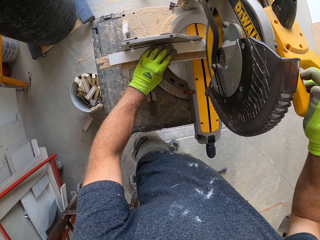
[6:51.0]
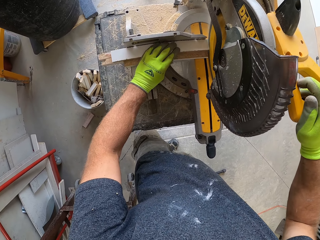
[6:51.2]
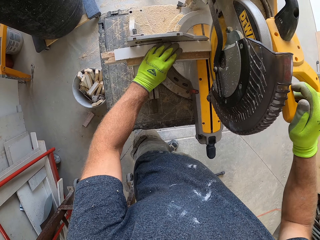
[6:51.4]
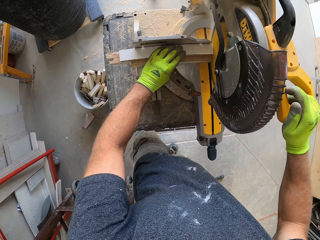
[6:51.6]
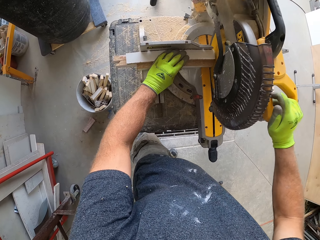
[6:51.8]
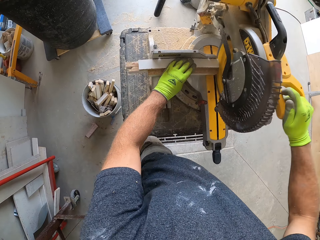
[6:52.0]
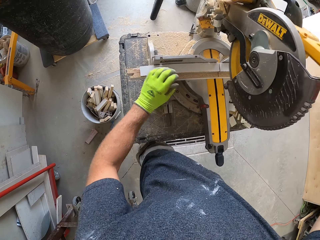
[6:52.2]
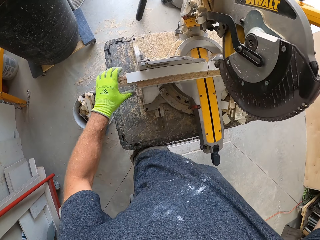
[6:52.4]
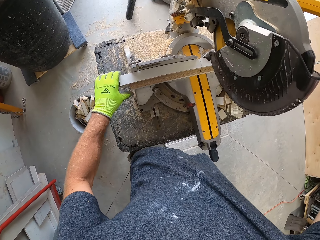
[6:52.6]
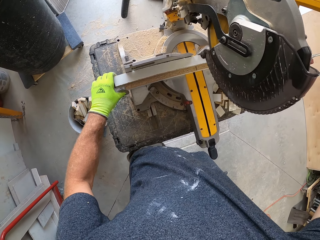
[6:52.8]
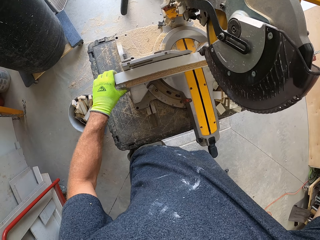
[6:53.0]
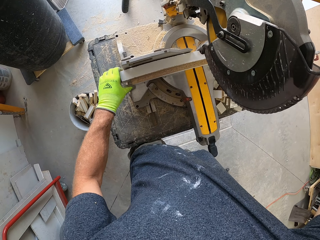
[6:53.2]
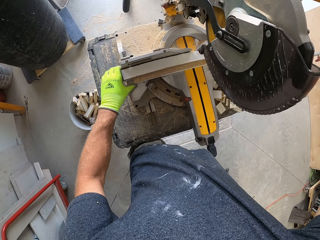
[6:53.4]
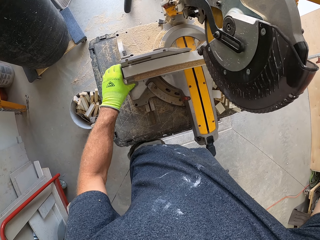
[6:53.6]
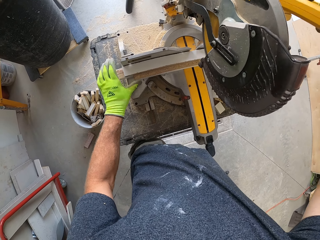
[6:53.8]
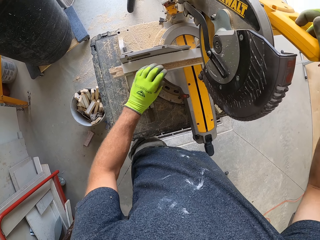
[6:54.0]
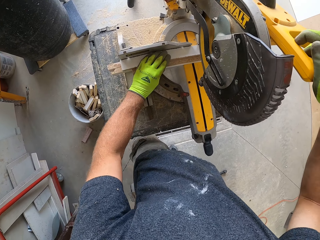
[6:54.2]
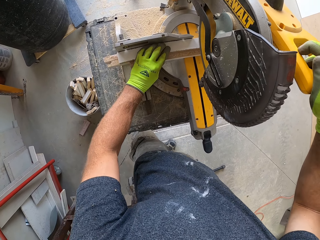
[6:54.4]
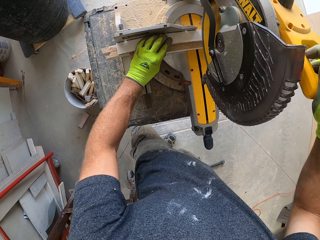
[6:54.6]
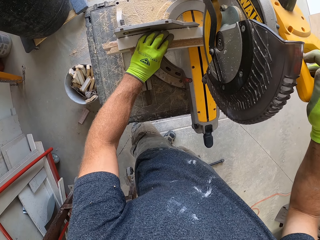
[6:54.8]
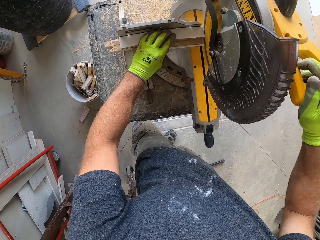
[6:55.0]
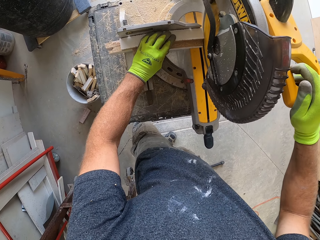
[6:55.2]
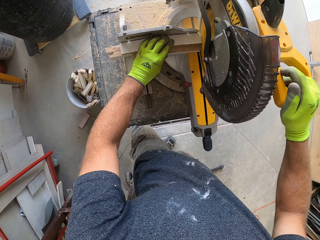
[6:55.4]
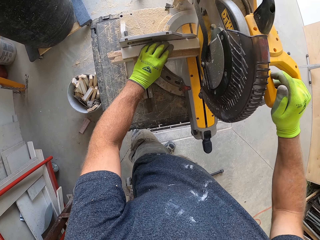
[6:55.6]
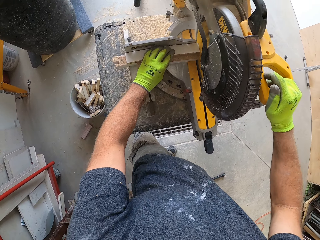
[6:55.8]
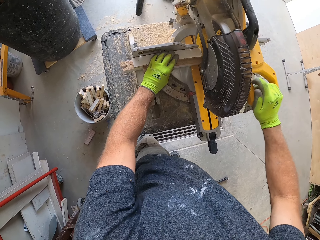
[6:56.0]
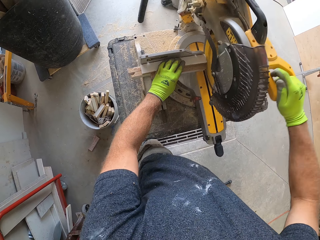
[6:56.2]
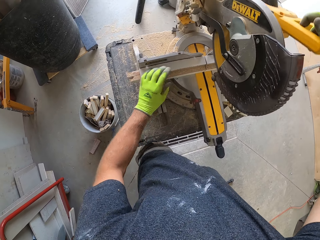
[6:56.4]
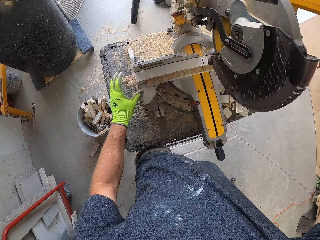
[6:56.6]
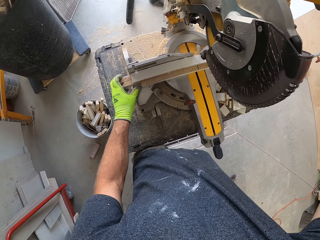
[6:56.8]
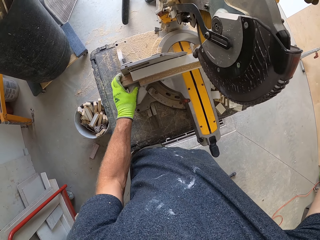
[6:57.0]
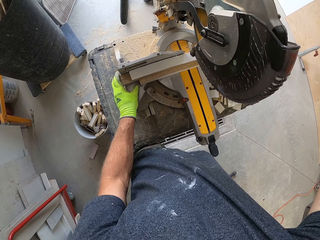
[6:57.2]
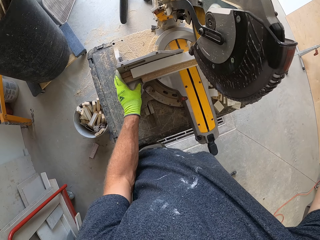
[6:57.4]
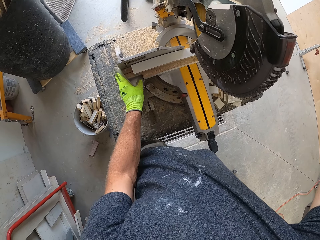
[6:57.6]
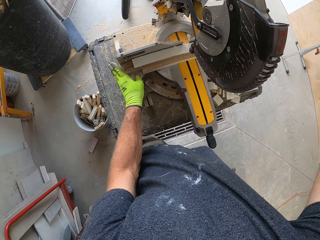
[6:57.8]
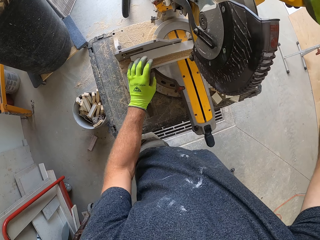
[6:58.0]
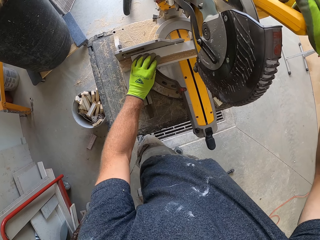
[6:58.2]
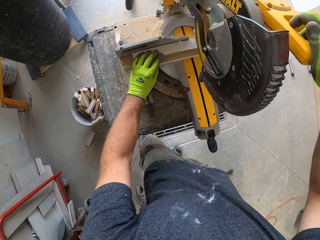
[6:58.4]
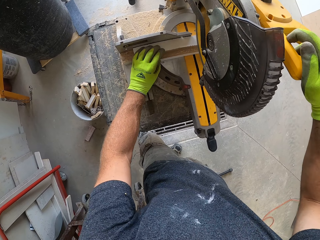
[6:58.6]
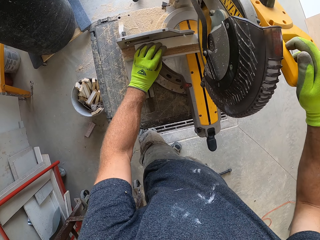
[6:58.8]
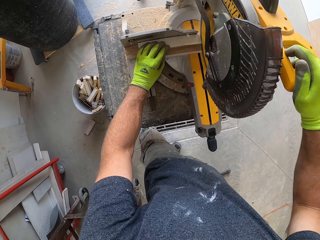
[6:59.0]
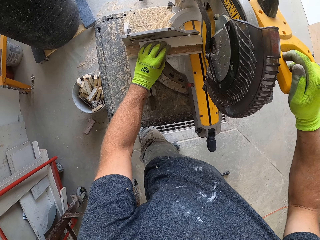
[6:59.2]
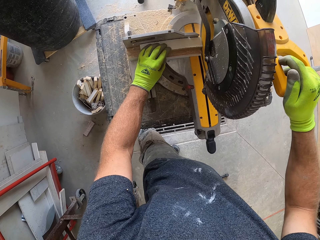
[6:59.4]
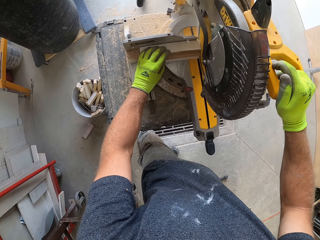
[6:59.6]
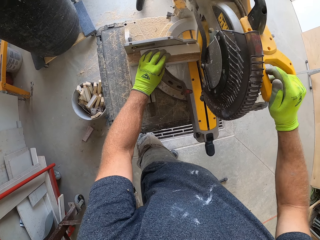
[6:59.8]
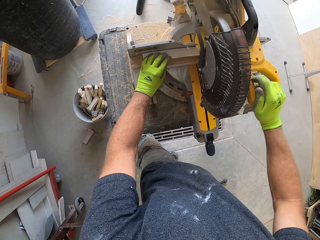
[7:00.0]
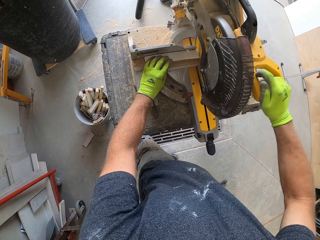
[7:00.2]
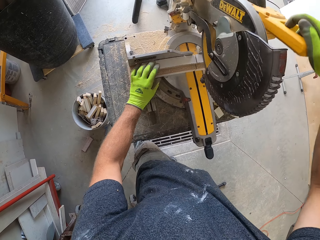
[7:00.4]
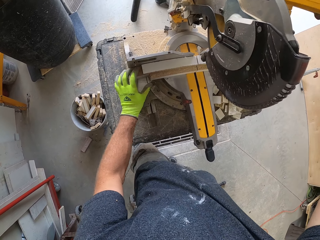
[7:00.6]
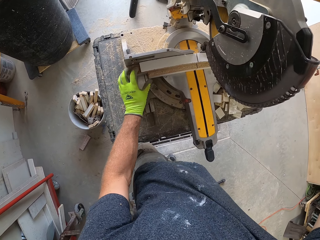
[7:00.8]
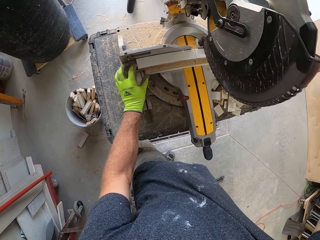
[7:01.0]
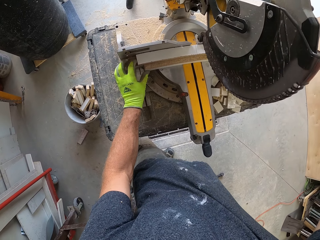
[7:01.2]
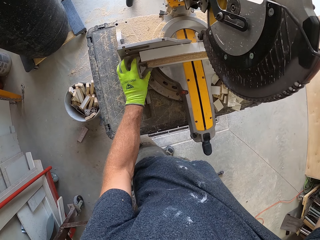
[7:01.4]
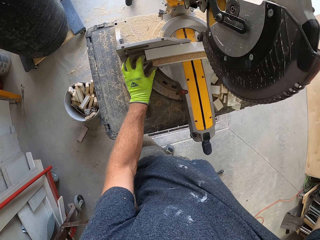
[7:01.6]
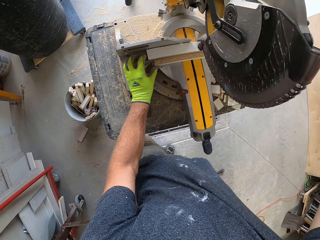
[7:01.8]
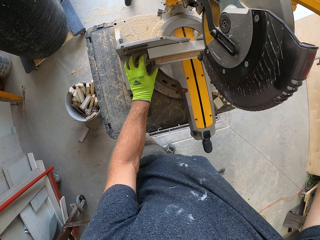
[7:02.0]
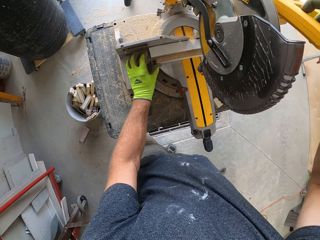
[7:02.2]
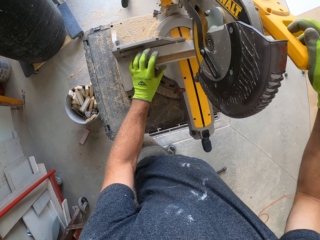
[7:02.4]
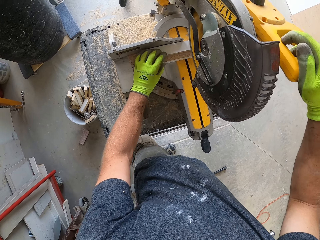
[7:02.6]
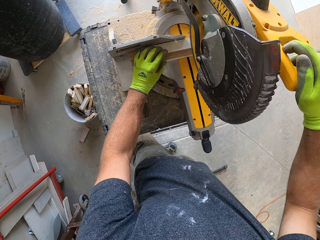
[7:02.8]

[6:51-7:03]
The camera wearer cuts the pieces of wood with the compound saw. They move the pieces of wood to the compound saw. They cut the pieces of wood with the compound saw. They move the pieces of wood to the compound saw. They cut the pieces of wood with the compound saw. They move the pieces of wood to the compound saw.

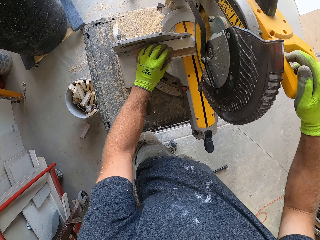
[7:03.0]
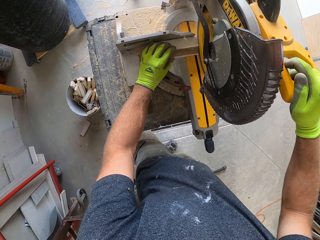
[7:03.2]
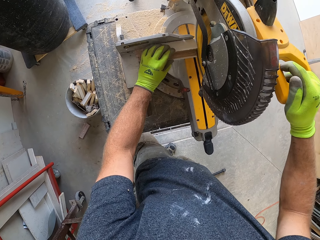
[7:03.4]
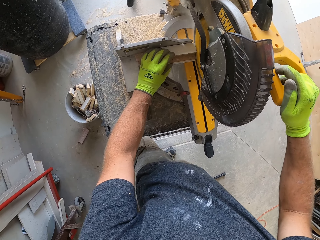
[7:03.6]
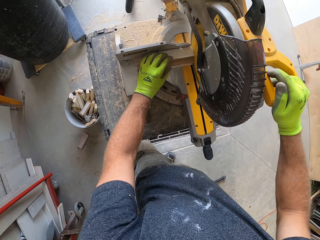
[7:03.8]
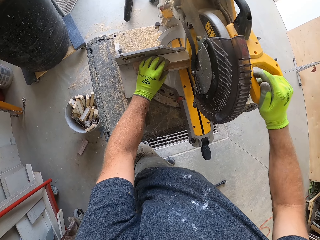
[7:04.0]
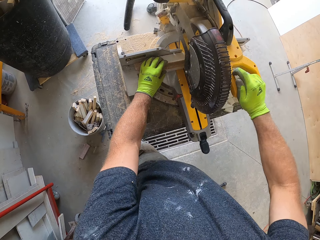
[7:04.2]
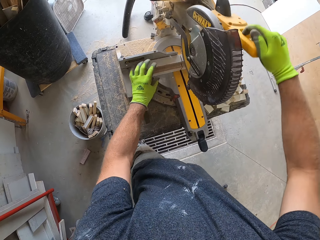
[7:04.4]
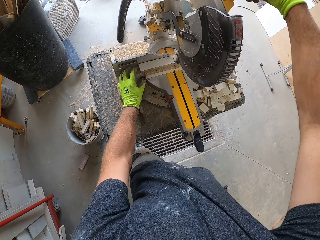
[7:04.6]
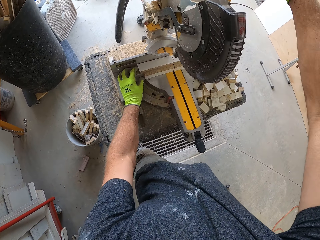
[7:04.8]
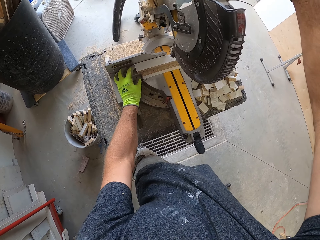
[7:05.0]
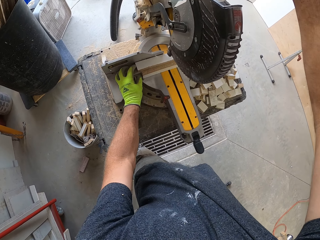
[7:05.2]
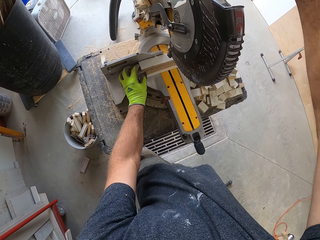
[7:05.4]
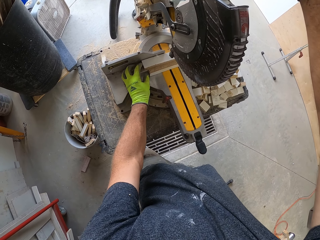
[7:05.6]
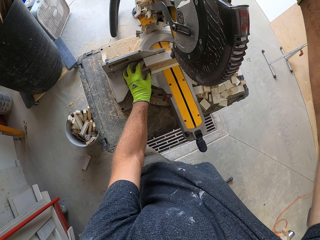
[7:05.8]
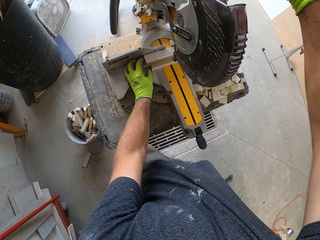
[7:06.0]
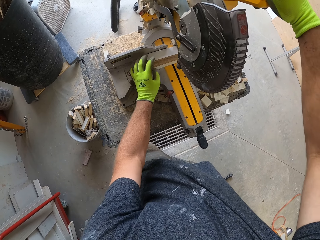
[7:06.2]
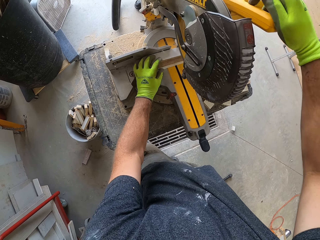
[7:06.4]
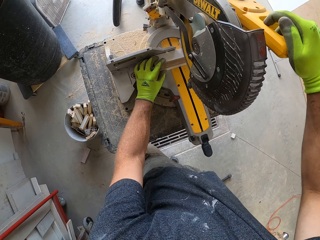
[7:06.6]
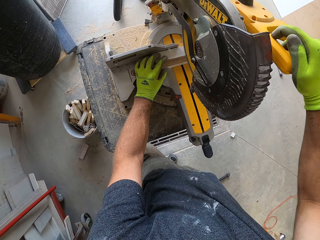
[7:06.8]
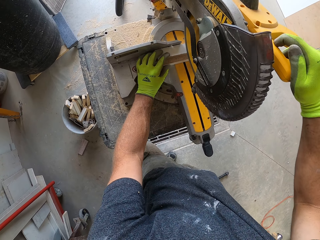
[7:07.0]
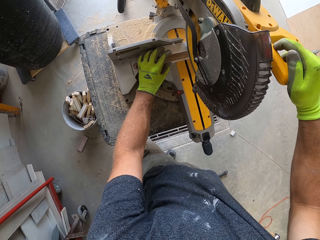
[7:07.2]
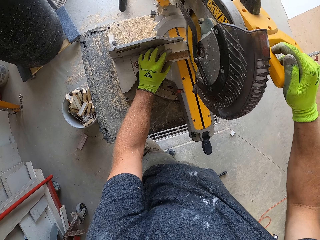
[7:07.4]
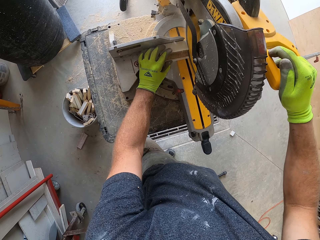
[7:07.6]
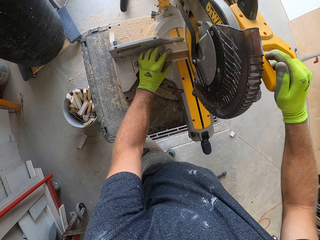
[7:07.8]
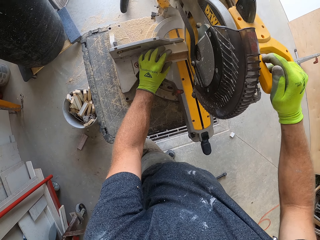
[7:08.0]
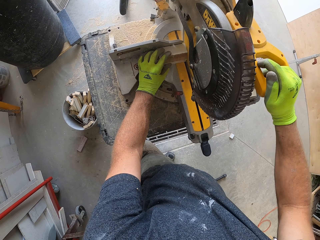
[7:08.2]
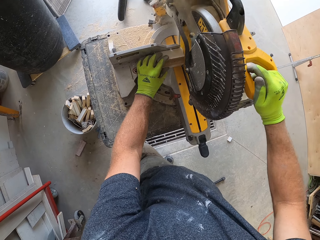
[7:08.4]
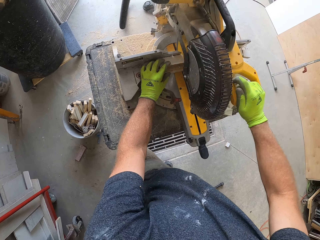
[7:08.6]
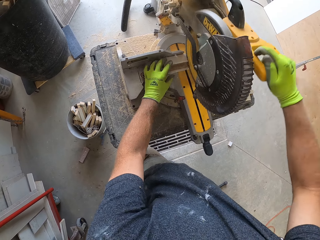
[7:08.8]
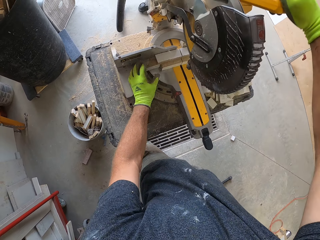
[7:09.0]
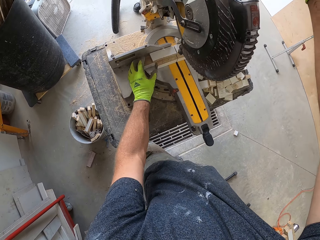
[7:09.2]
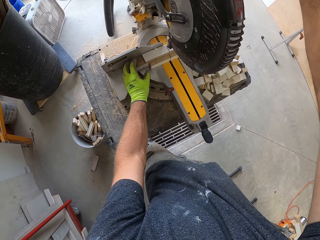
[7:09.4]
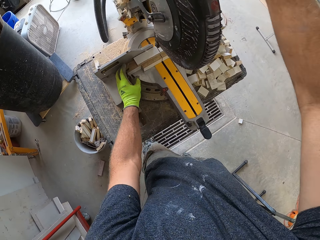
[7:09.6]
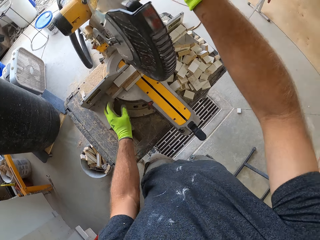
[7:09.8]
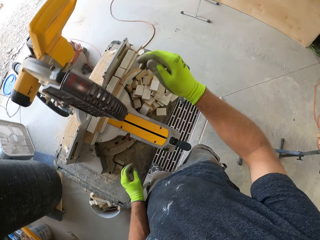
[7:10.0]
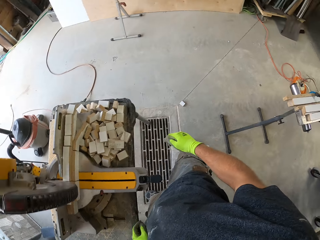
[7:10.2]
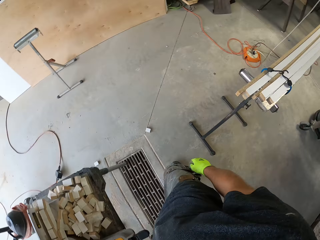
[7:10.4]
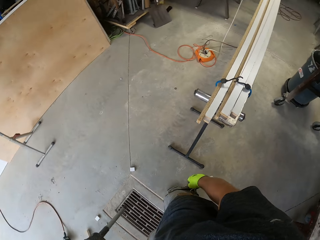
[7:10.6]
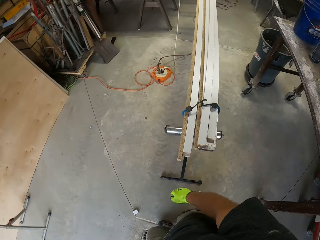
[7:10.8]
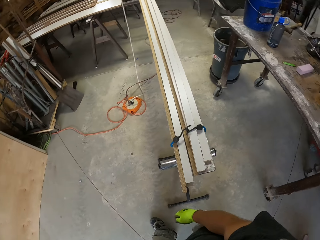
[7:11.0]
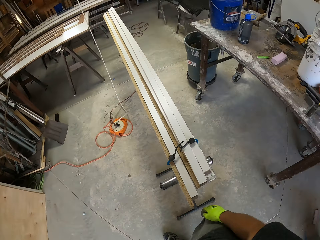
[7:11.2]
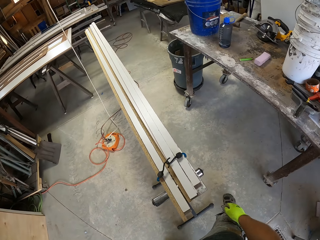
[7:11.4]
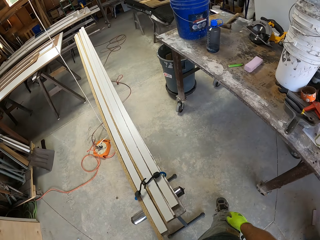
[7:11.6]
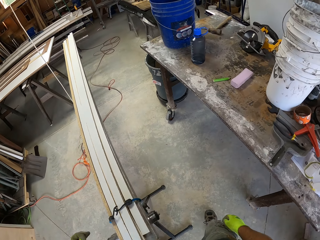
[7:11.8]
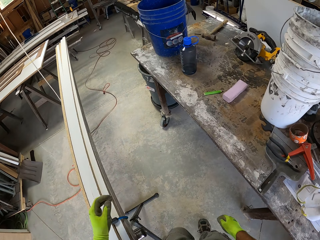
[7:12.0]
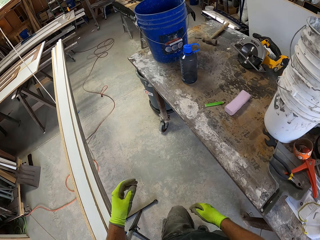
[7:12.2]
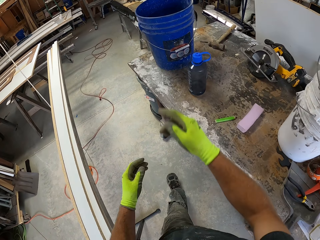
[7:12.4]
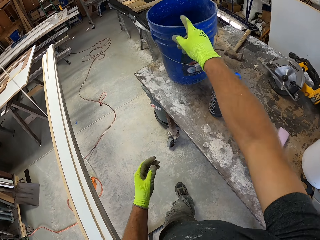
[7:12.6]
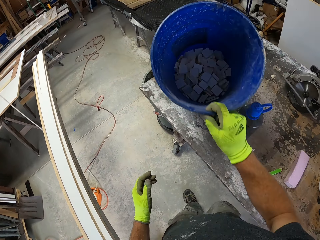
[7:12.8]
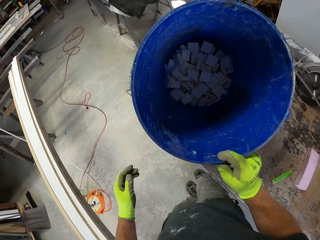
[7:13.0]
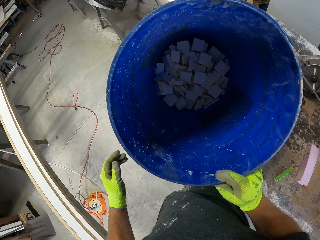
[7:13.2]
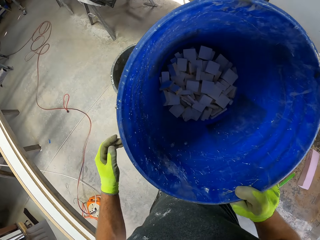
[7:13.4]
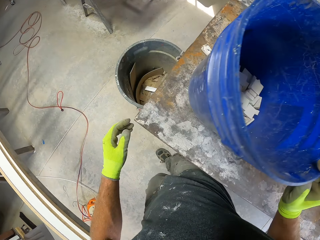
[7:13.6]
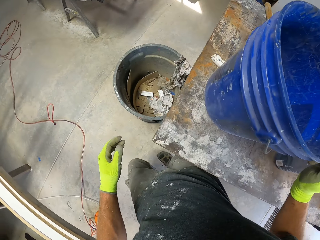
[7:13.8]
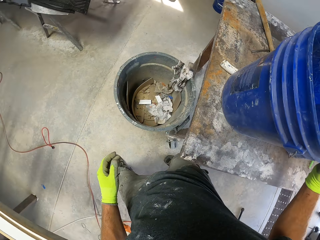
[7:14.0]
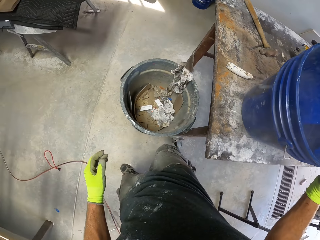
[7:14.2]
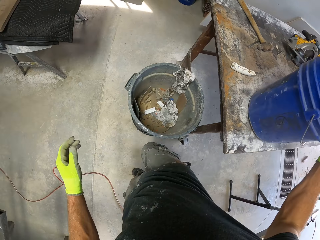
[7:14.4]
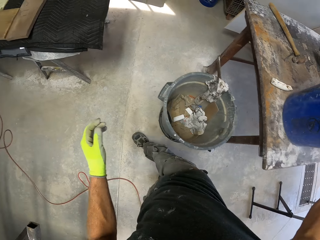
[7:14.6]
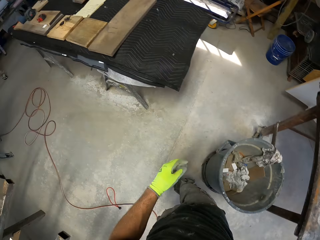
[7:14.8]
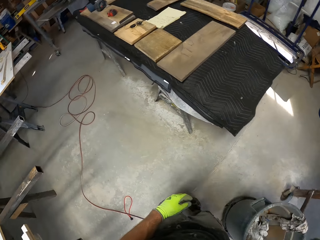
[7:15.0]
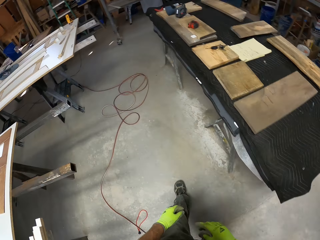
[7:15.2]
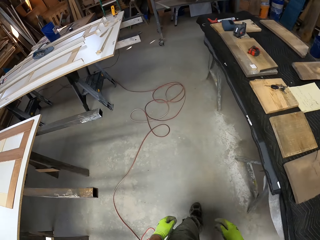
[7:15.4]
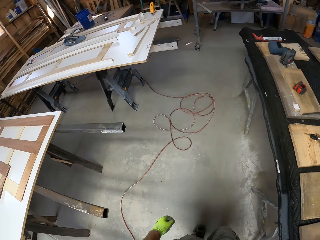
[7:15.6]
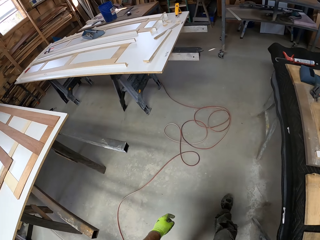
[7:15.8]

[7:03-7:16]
The camera wearer cuts the pieces of wood with the compound saw. They move the pieces of wood to the compound saw. They cut the pieces of wood with the compound saw. They let go of the compound saw handle. They walk to the table with the bucket. They touch the bucket on the table. They tilt the bucket. They let go of the bucket. They walk to the table with the bucket on top.
